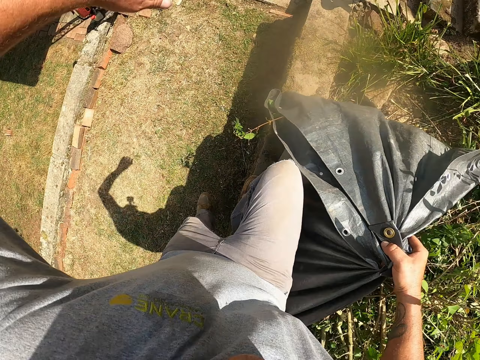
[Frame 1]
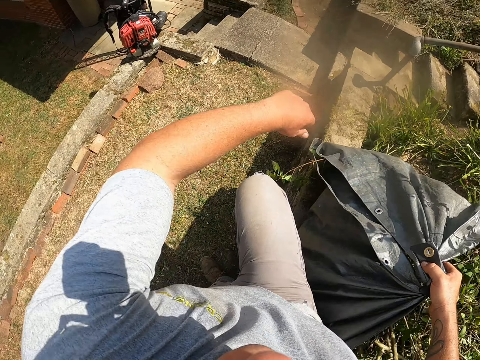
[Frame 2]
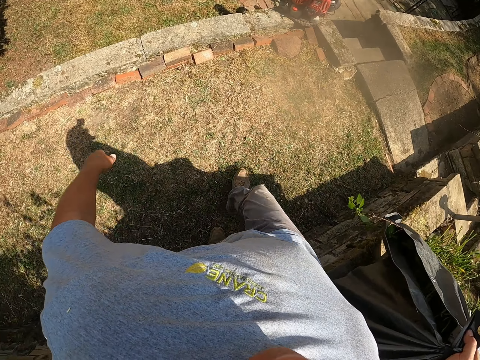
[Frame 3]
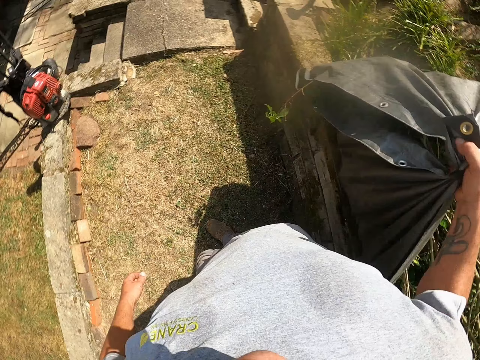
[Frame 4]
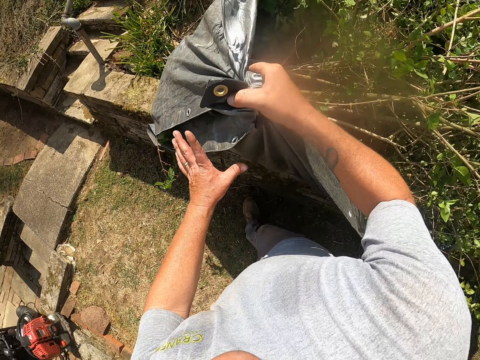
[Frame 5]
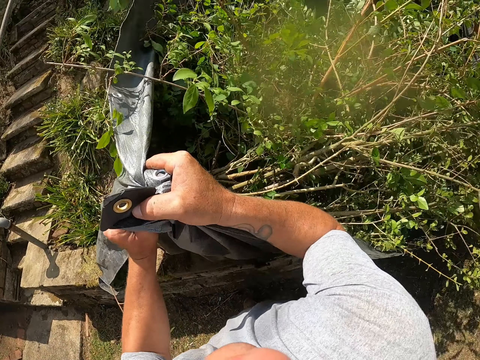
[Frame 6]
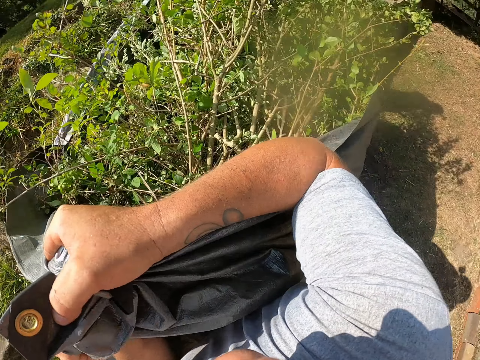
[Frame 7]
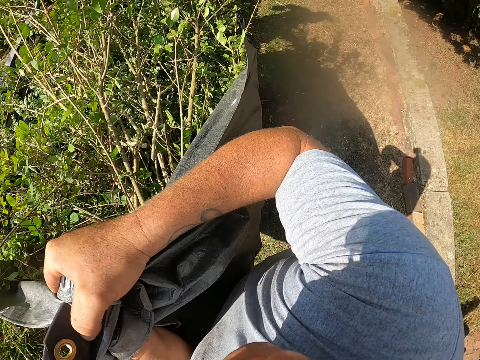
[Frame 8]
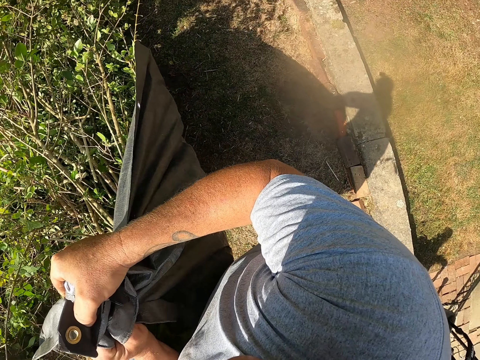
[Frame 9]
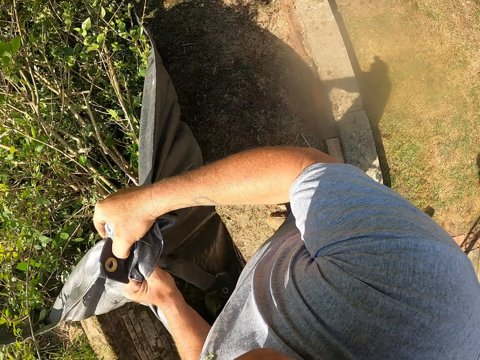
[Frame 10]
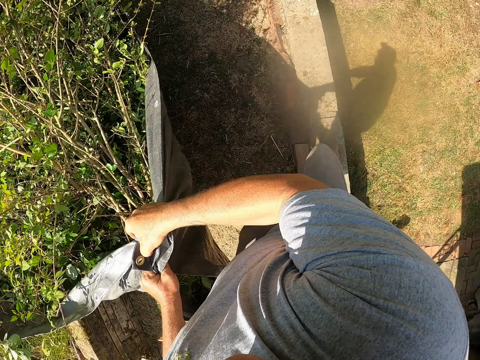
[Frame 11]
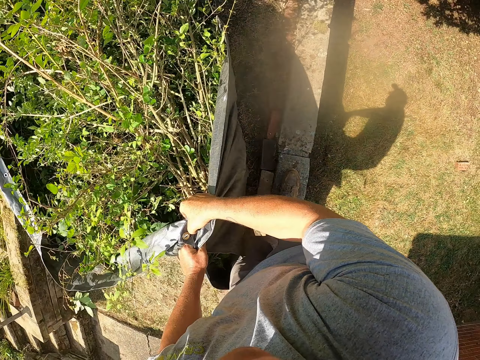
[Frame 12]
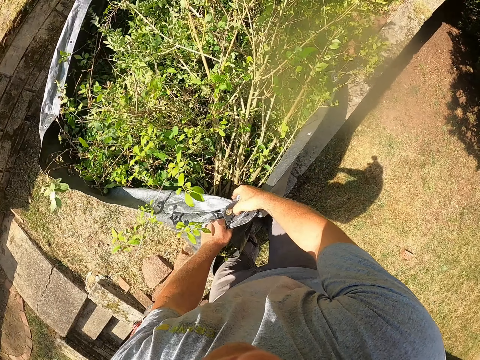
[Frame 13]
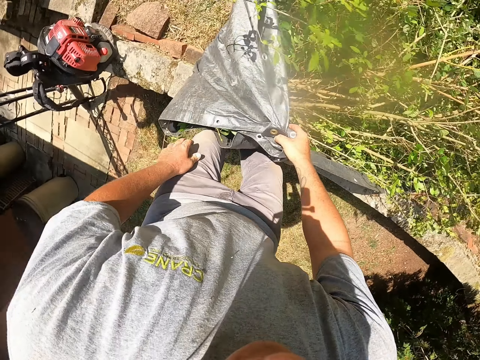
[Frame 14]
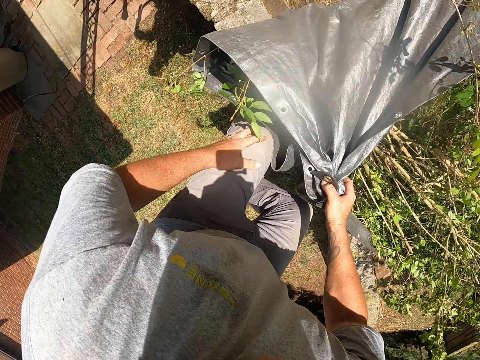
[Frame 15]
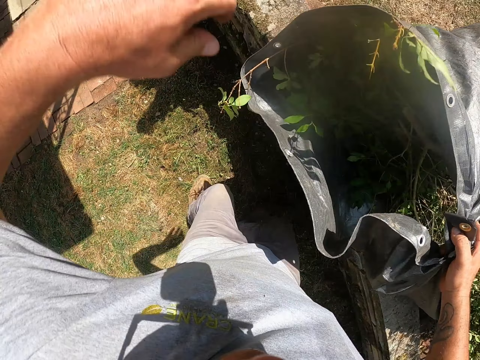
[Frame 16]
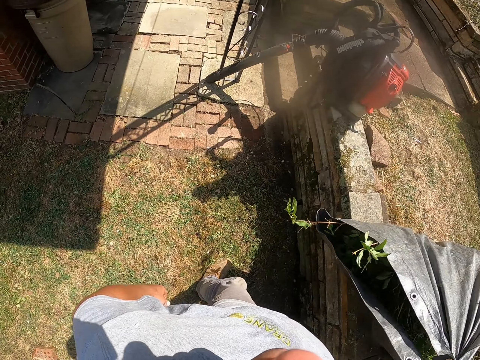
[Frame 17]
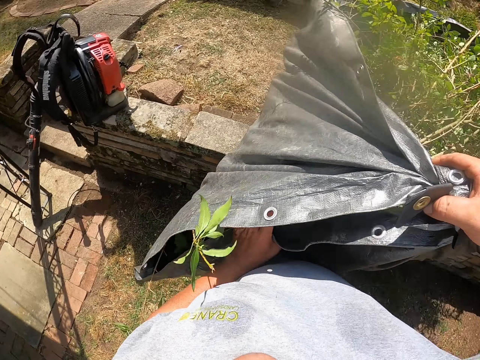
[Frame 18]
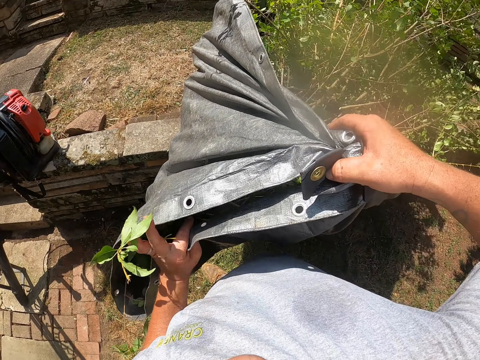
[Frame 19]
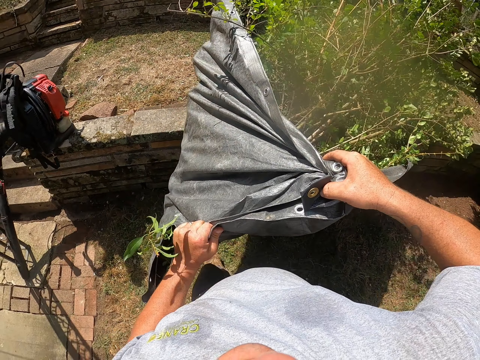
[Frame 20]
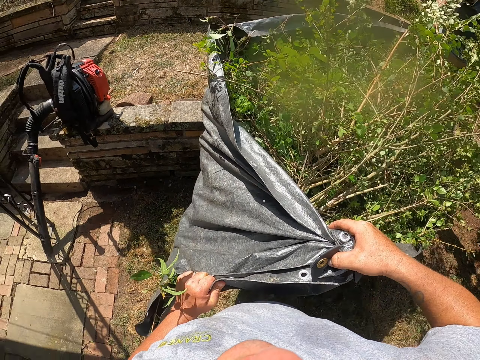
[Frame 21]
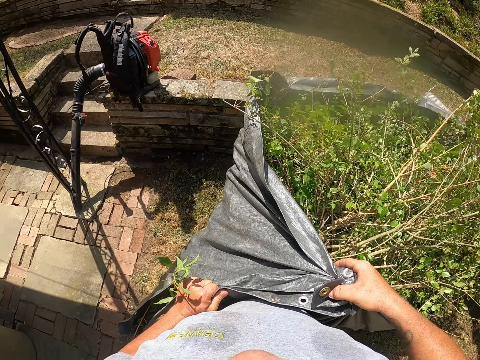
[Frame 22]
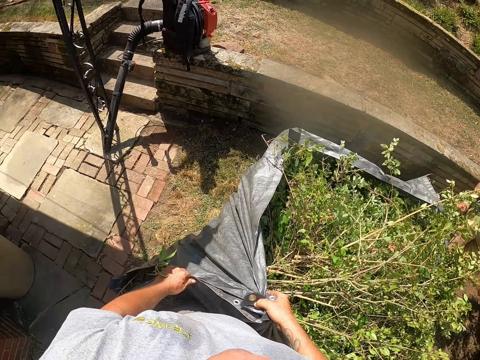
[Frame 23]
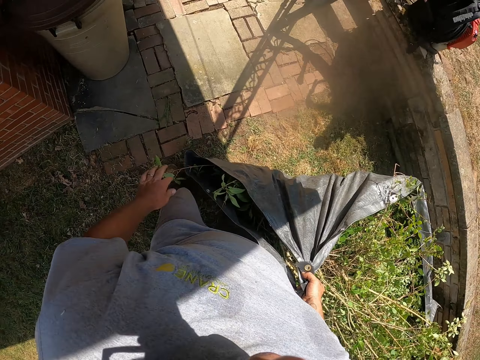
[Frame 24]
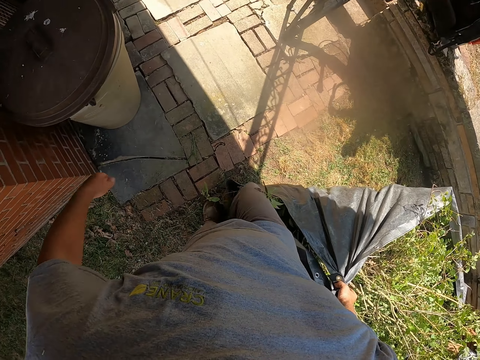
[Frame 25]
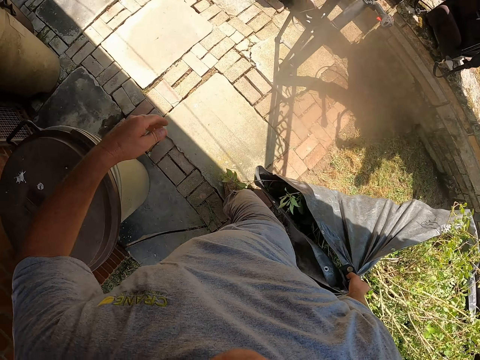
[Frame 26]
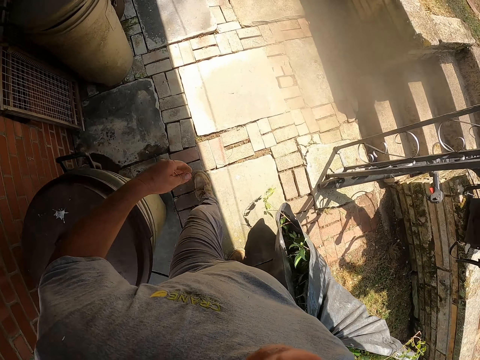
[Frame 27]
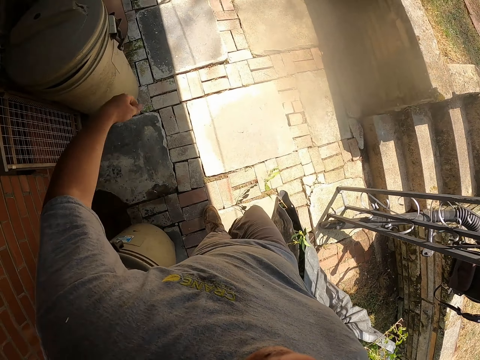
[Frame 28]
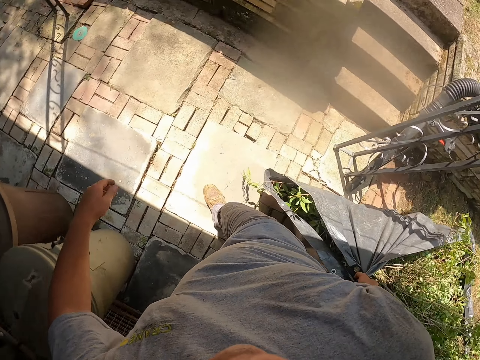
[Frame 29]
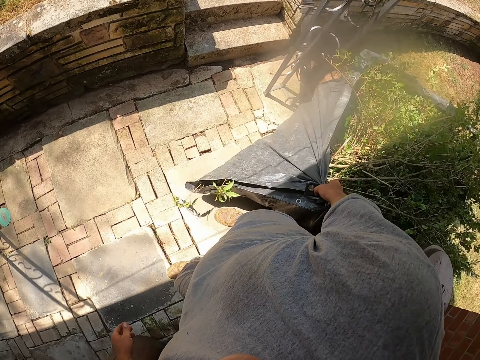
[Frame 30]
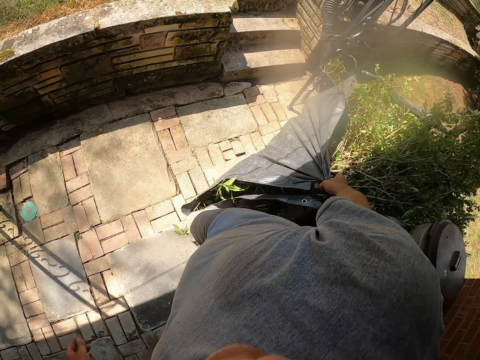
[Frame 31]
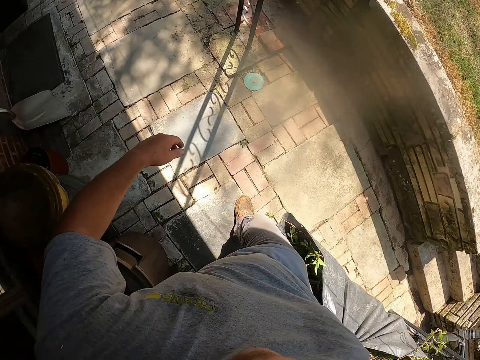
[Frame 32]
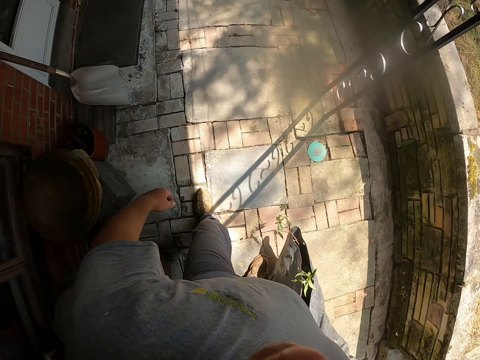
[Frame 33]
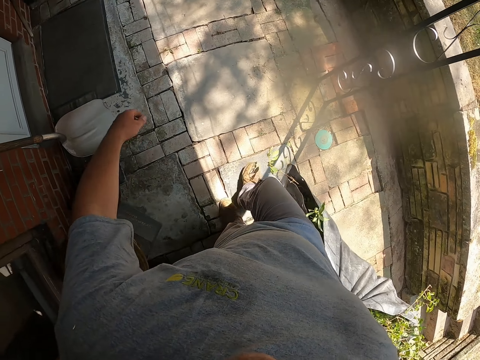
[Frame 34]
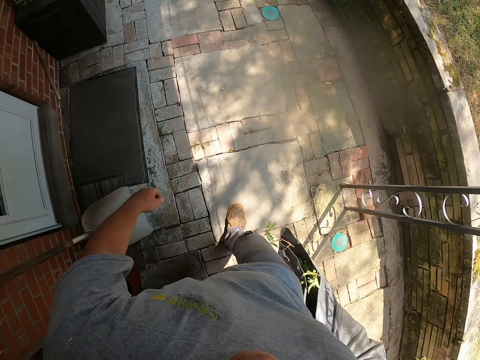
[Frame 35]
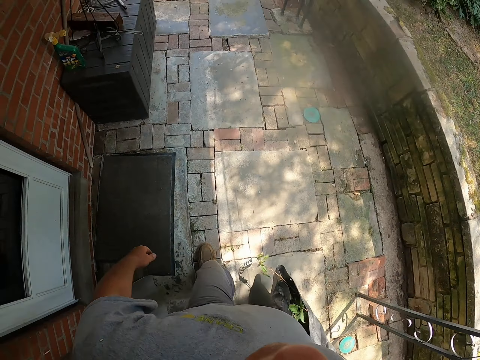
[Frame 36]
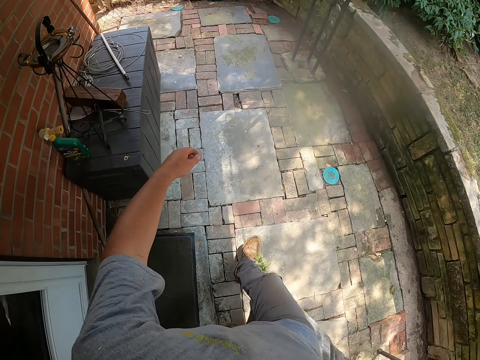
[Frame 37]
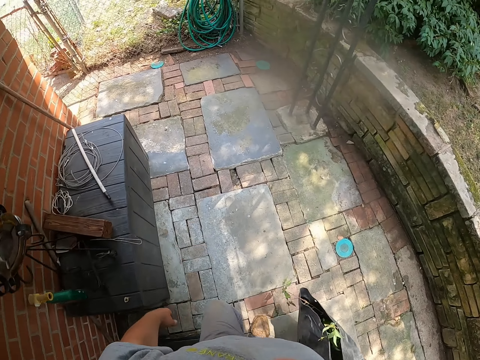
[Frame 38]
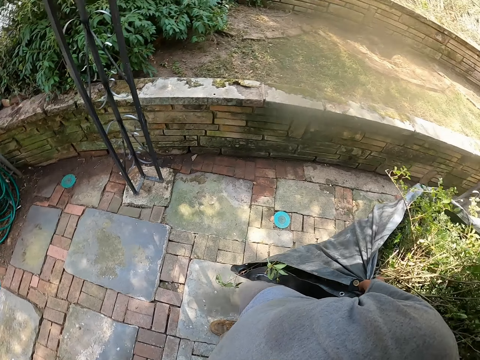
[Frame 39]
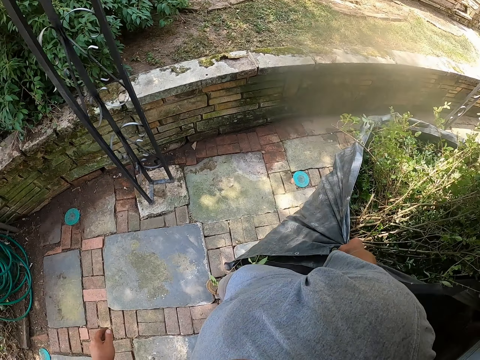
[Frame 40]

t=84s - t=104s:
The camera wearer lifts the polythene bag. They walk around. They put the paper with leaves down. They pull the polythene bag. They walk along the pavement with a man.

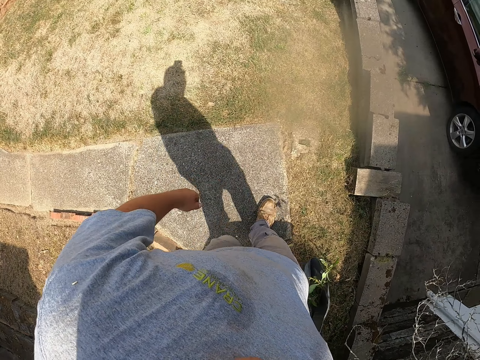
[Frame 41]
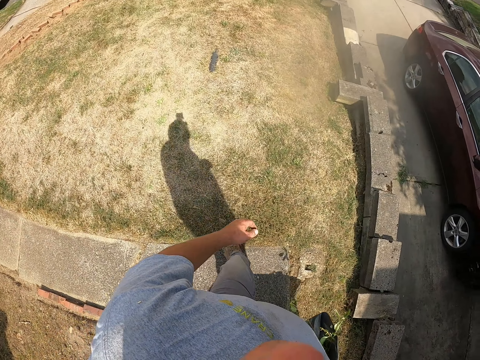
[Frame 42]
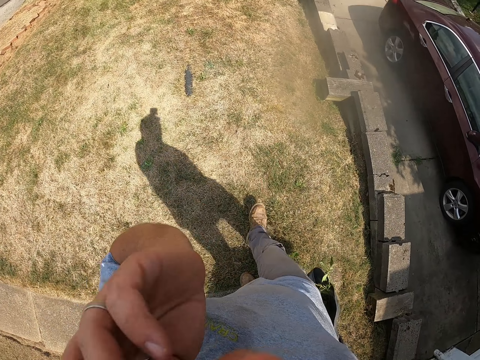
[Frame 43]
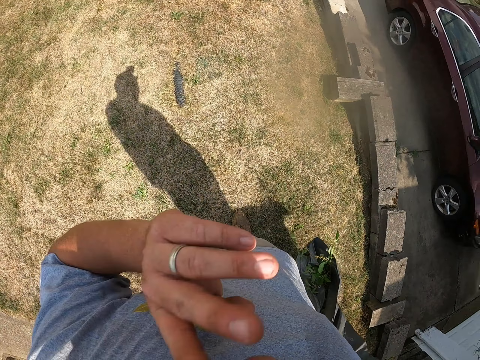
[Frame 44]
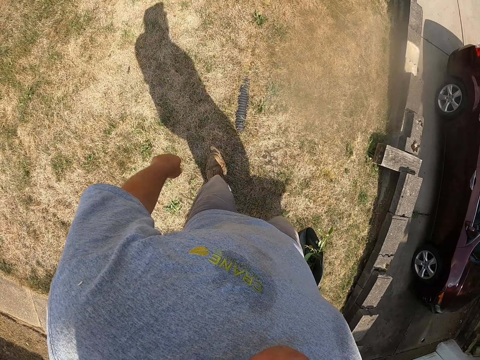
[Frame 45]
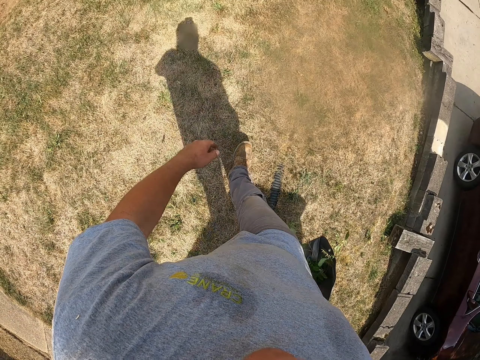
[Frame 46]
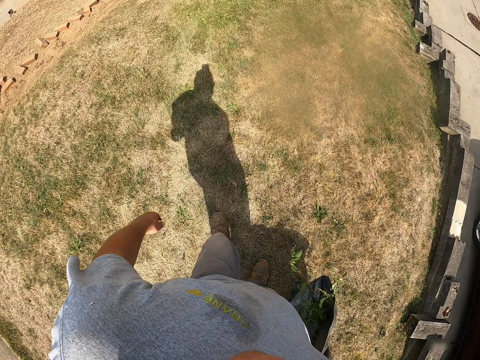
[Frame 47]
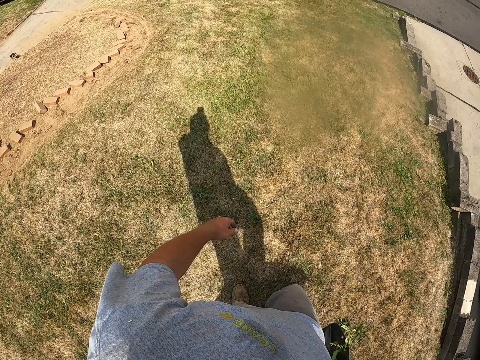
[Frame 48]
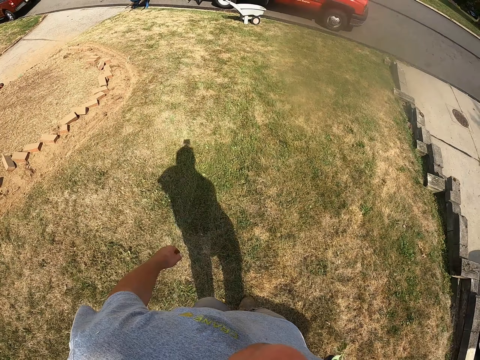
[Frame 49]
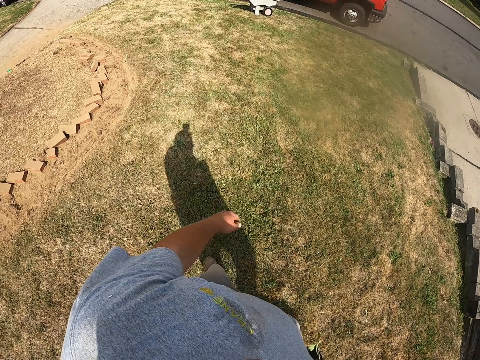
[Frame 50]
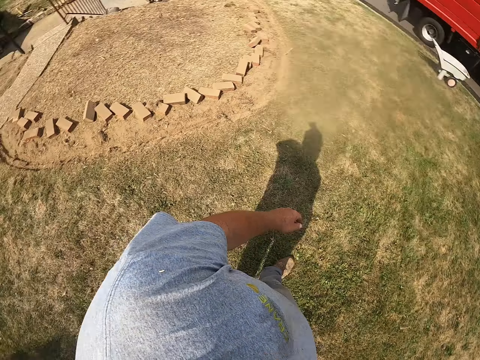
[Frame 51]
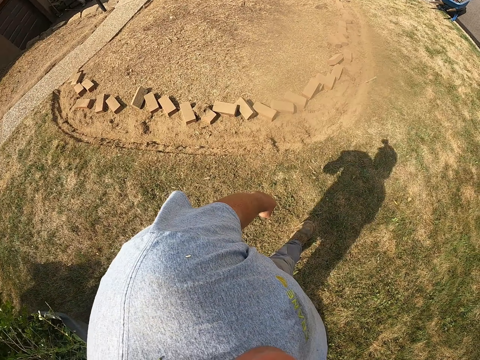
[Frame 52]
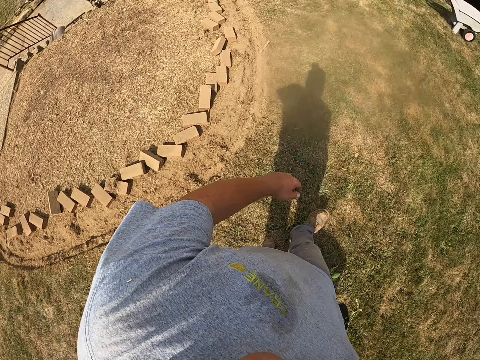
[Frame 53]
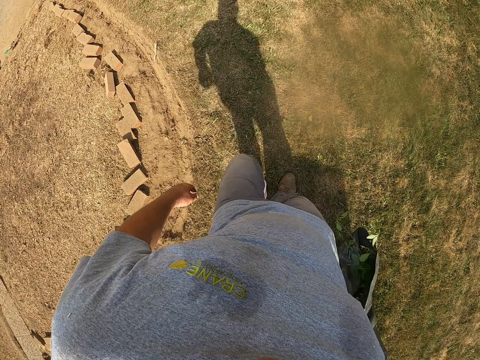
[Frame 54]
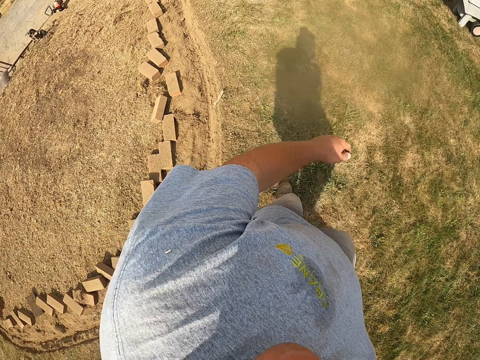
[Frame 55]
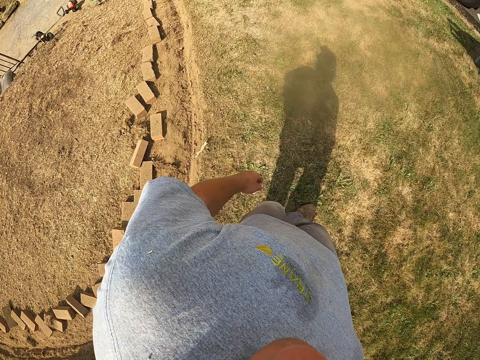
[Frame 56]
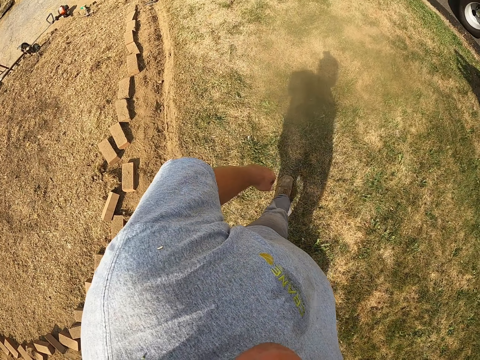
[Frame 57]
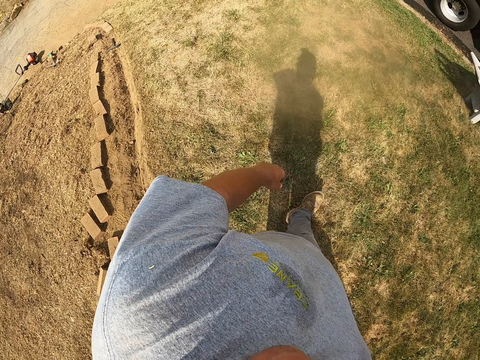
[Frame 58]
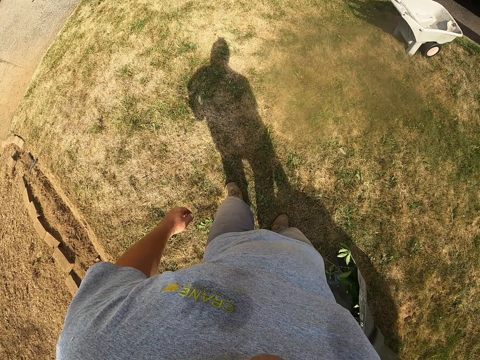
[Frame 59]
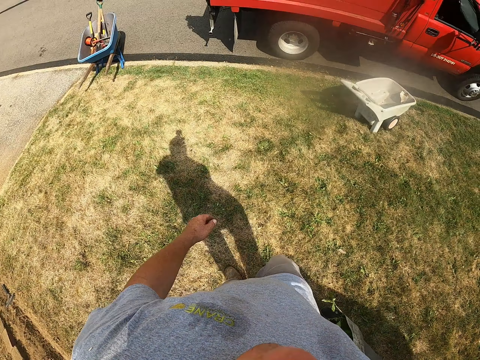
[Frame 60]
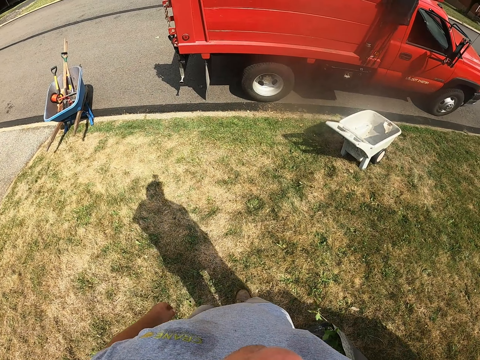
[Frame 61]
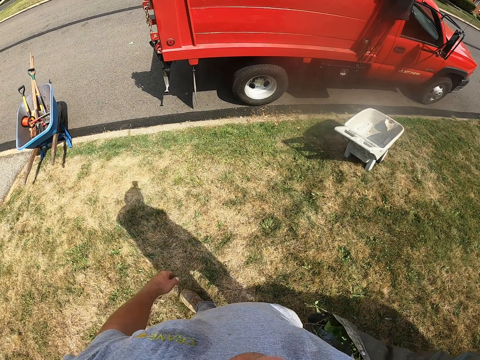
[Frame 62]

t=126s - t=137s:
The camera wearer touches something.
